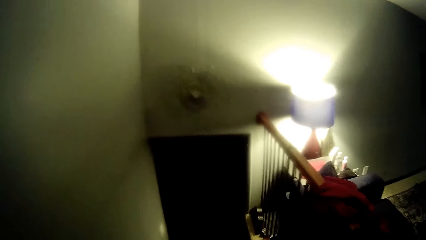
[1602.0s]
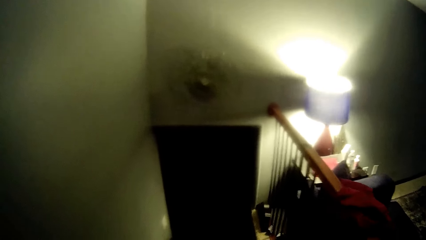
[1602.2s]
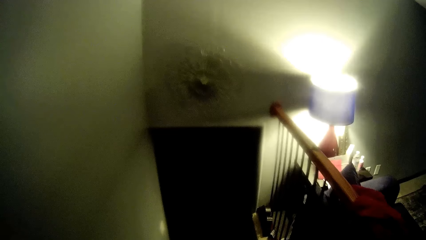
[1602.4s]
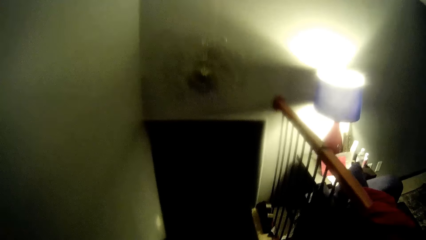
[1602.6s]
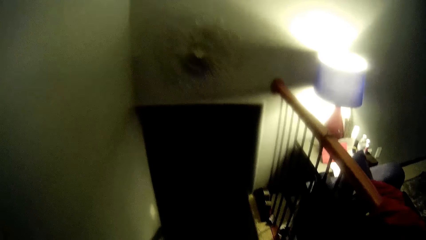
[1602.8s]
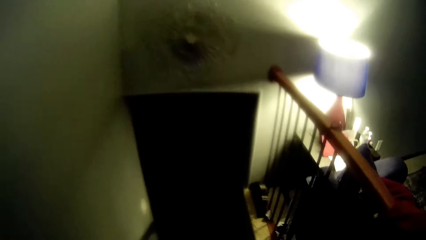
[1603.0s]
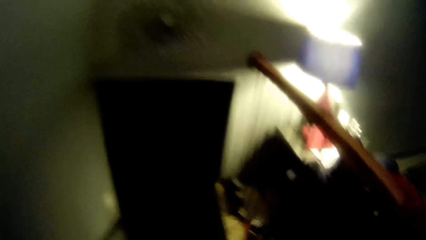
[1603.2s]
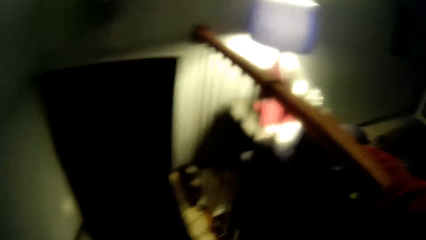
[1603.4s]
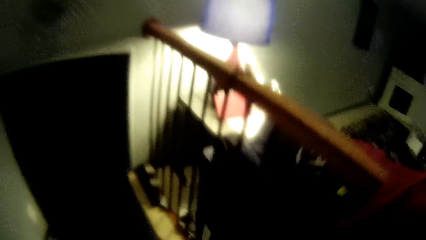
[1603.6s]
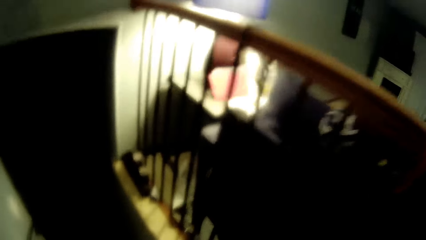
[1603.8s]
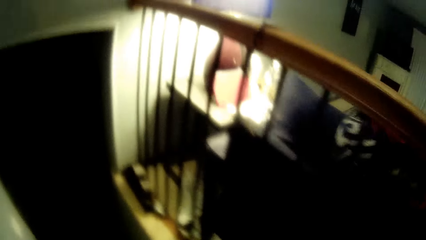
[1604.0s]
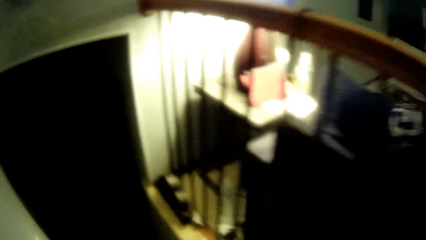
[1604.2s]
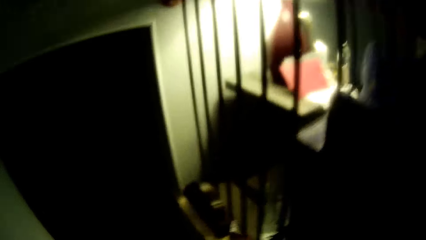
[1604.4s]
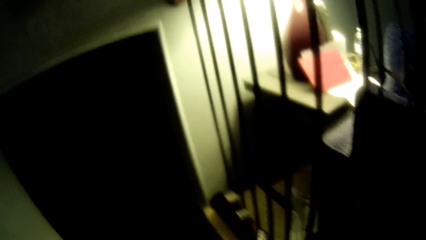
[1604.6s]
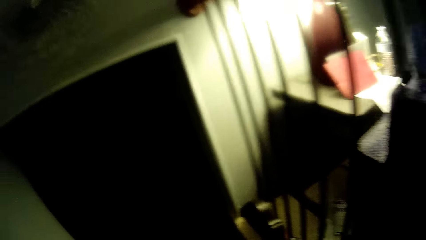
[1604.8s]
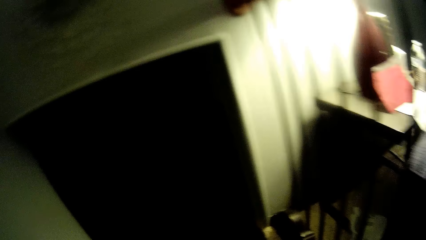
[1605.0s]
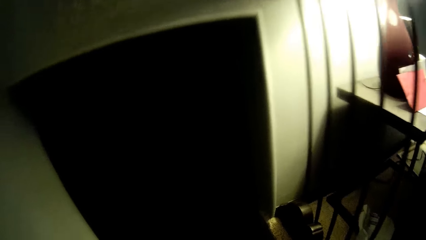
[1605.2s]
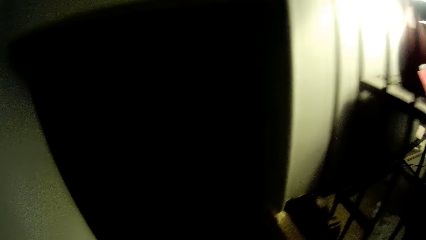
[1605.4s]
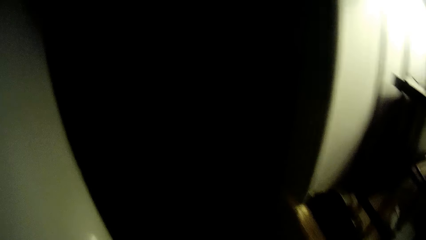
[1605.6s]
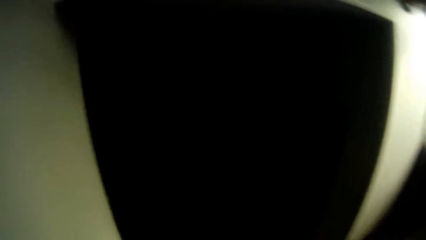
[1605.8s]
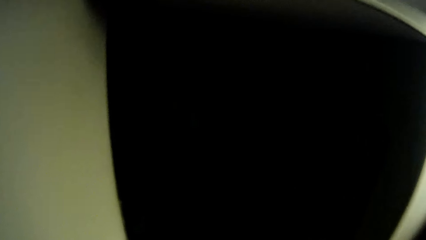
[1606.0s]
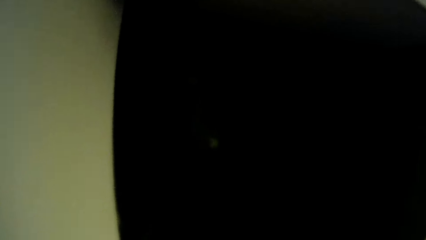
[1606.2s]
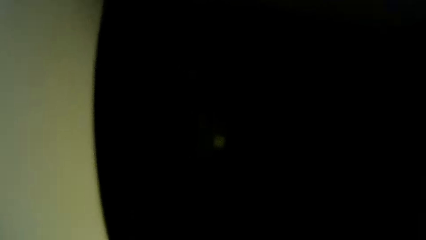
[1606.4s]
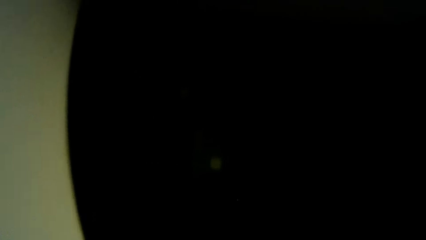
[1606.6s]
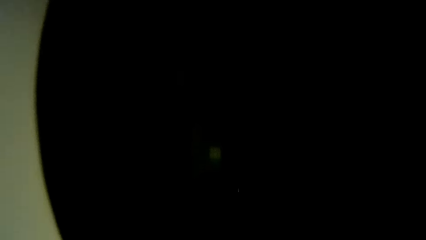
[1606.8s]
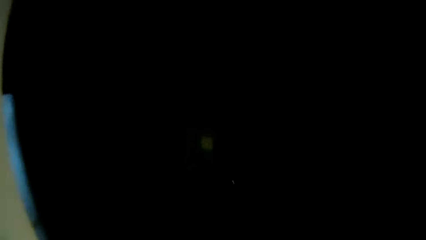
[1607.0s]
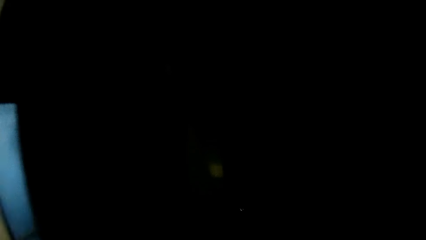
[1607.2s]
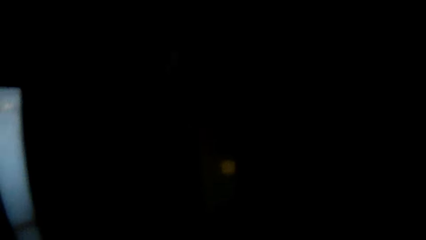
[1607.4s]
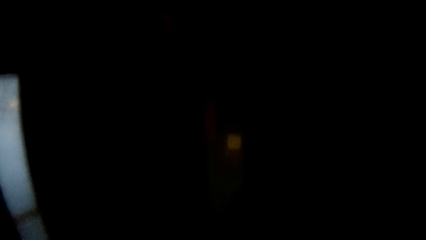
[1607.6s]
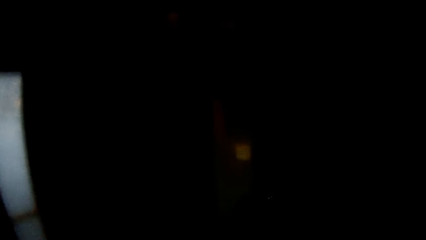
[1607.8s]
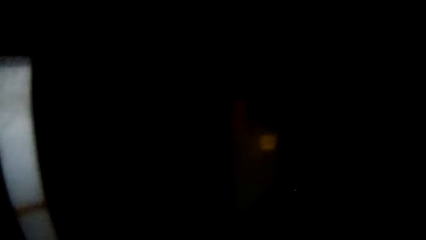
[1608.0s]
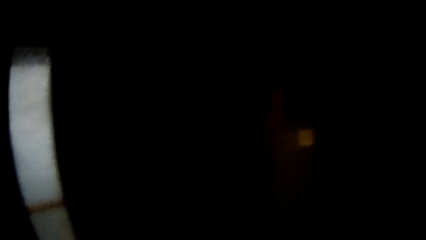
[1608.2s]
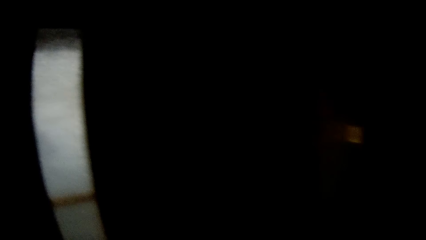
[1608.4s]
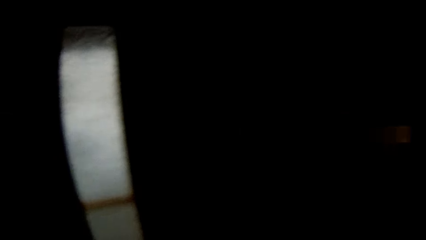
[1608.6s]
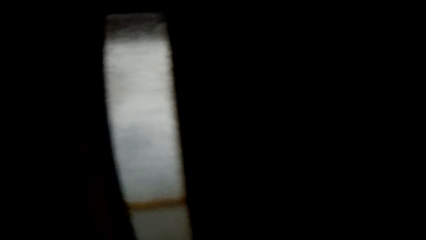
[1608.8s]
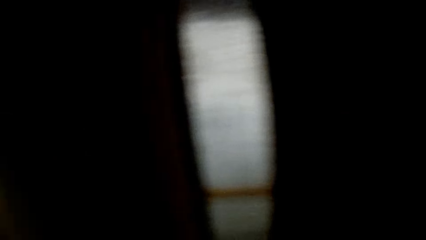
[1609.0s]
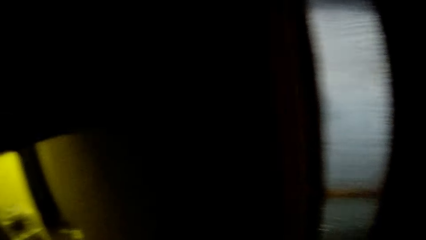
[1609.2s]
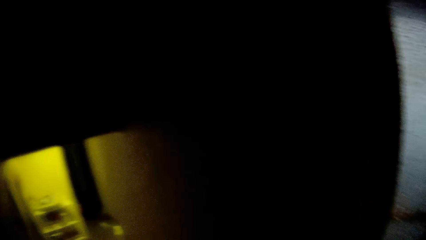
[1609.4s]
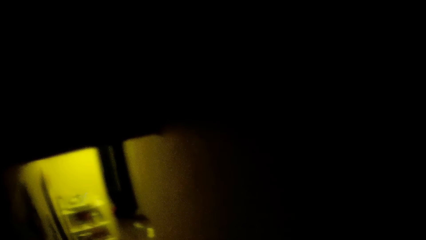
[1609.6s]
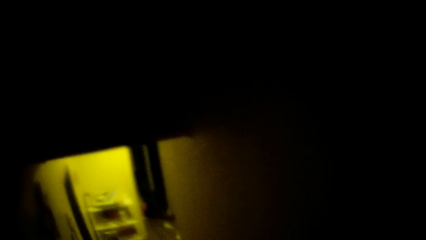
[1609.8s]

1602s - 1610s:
The camera wearer walks down the staircase.

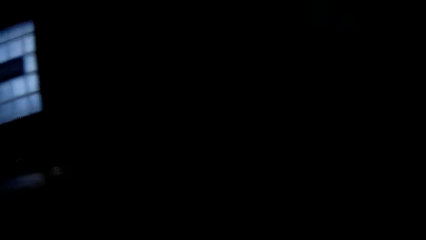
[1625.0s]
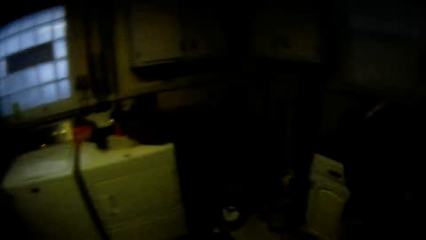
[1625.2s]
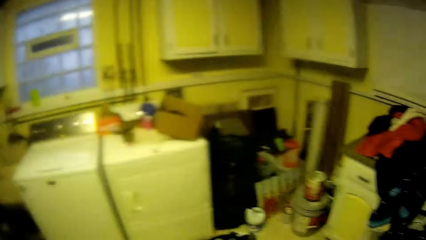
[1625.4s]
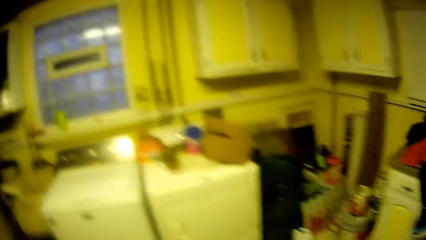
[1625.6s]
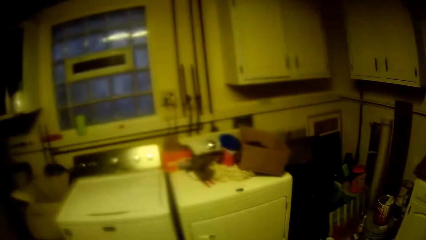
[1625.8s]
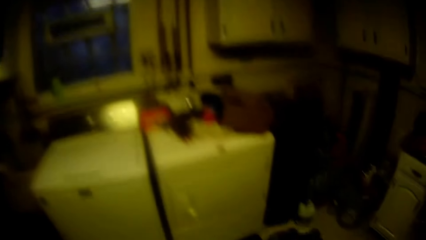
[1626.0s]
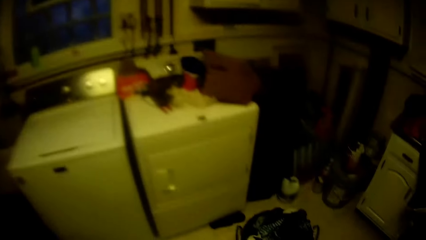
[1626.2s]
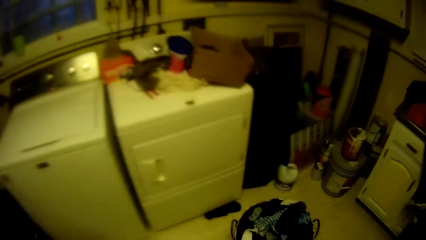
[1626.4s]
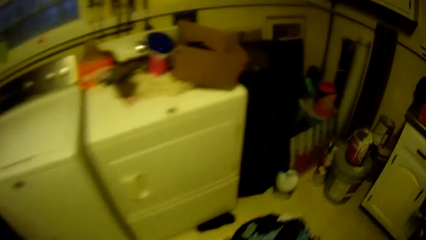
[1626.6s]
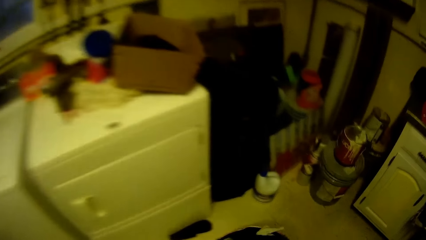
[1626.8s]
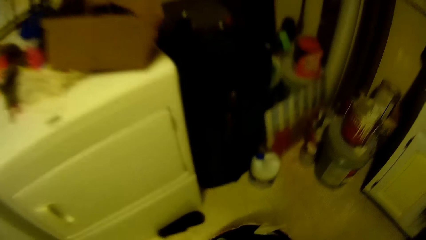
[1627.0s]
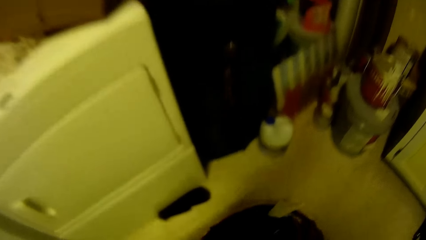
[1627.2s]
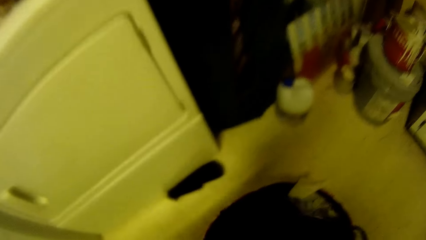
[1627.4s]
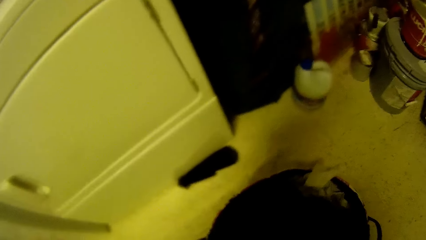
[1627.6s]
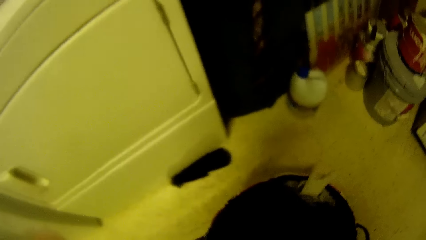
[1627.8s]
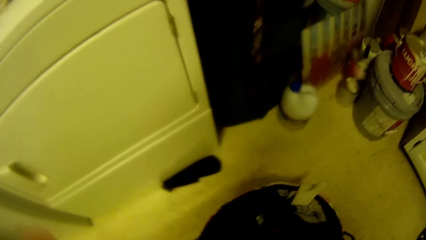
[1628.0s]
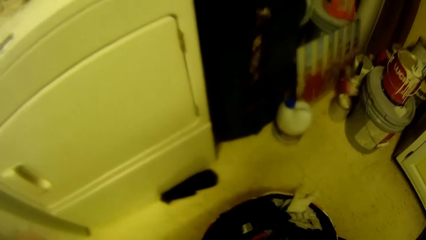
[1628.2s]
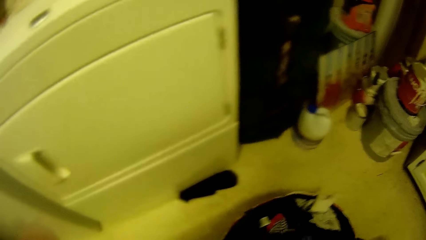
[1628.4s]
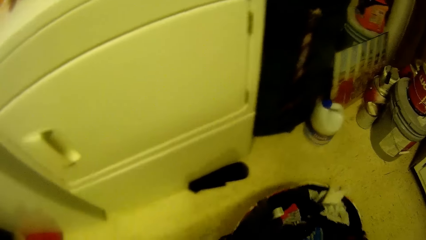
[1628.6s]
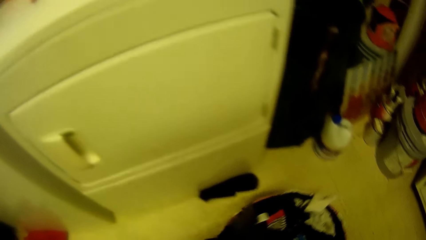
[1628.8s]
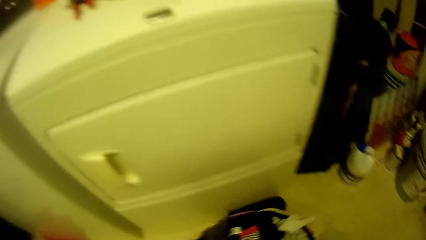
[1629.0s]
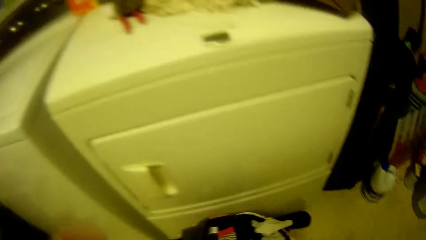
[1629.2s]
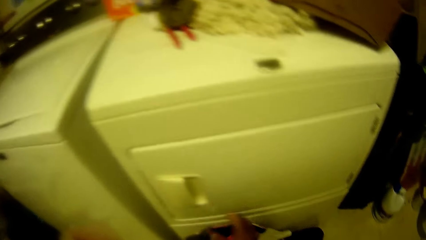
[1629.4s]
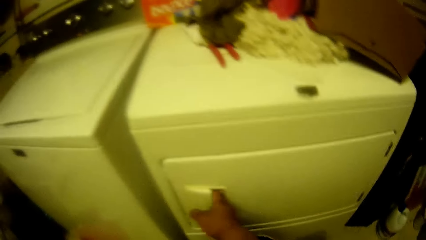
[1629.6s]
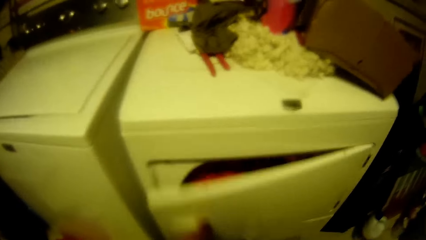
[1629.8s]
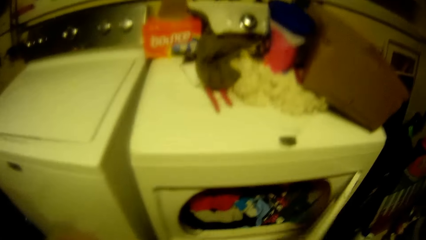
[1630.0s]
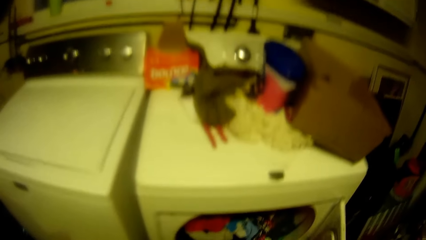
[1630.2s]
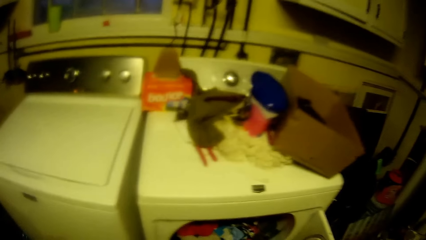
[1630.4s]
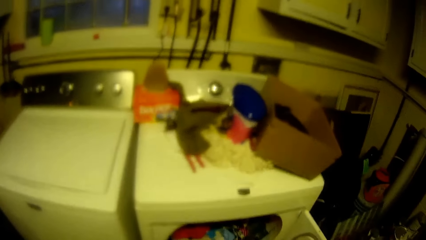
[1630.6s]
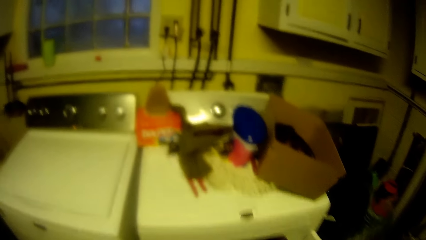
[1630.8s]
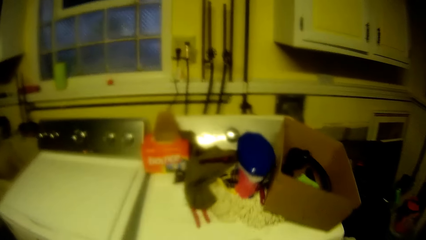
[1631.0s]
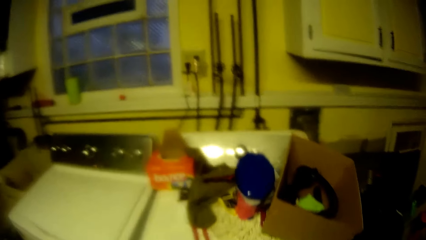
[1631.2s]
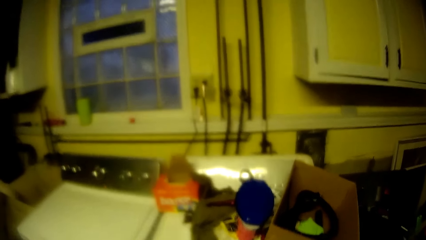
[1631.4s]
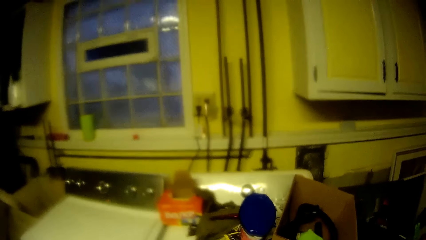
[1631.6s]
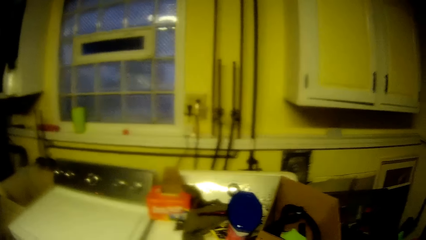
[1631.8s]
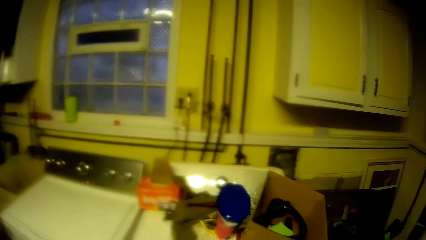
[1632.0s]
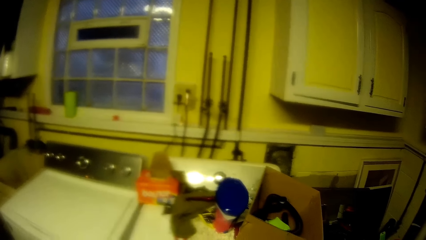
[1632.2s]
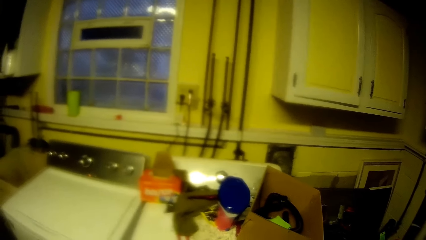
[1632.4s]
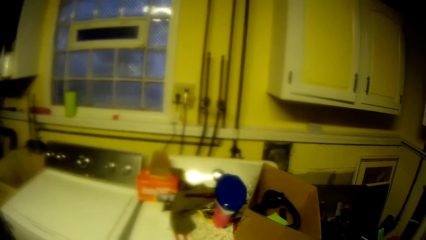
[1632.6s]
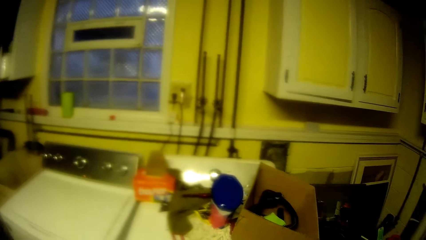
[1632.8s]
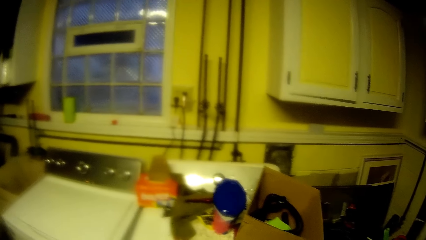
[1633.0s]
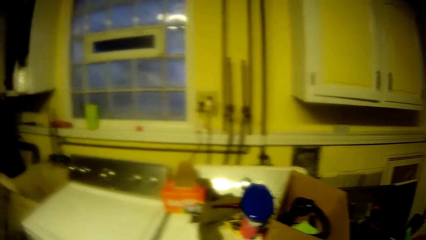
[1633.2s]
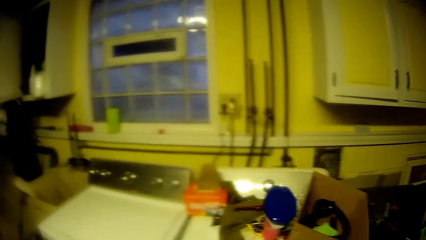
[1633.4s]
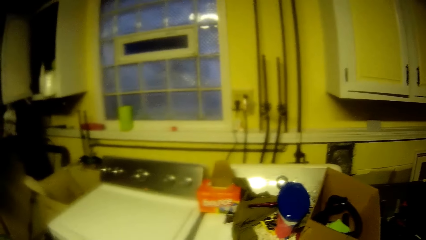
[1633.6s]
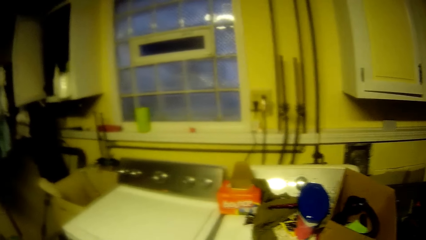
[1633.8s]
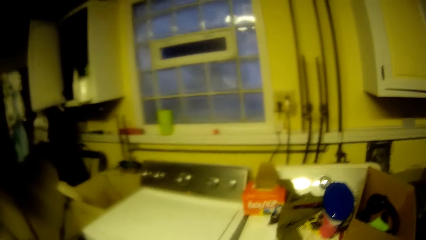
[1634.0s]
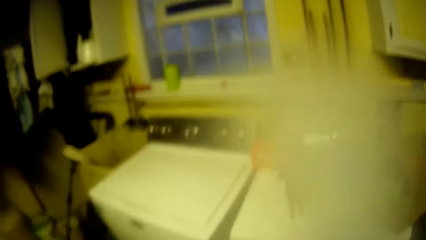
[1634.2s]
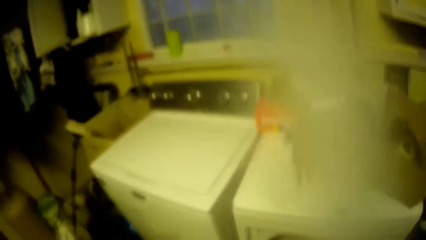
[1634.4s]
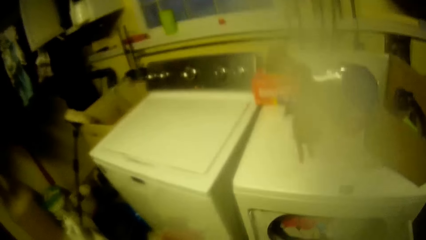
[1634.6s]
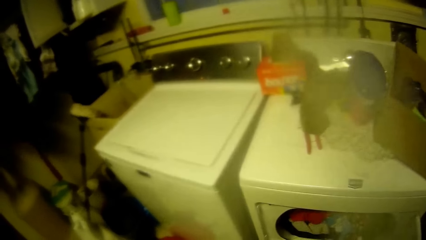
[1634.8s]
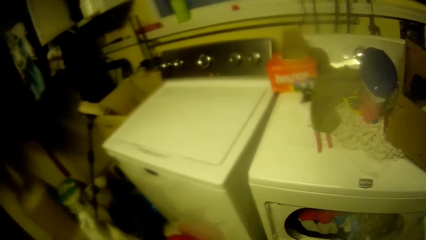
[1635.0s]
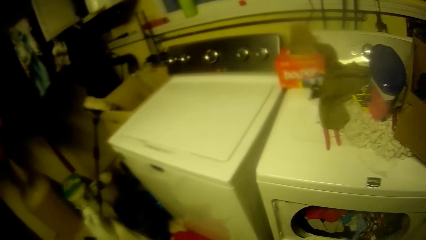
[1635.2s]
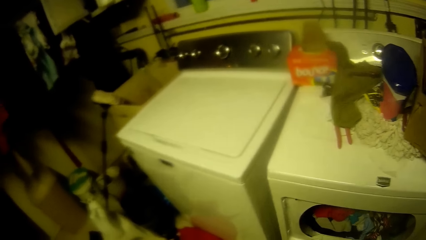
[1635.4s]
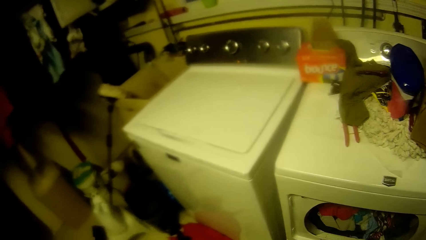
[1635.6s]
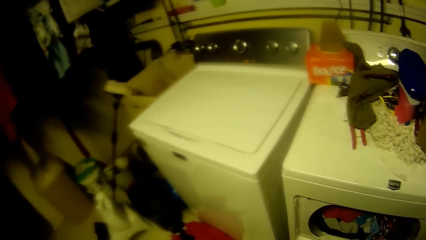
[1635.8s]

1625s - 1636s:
The camera wearer bends down. He moves a basket of clothes. He opens a washing machine with his right hand. He looks around the room.
